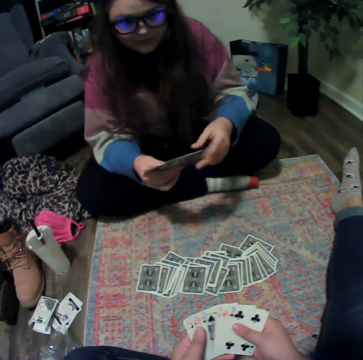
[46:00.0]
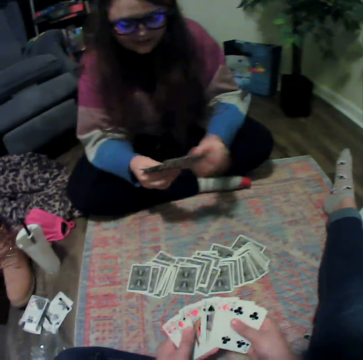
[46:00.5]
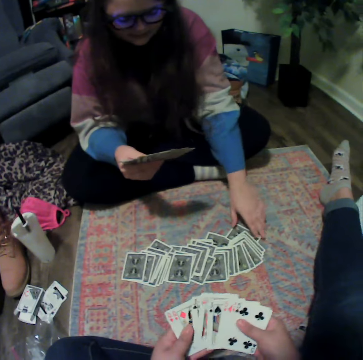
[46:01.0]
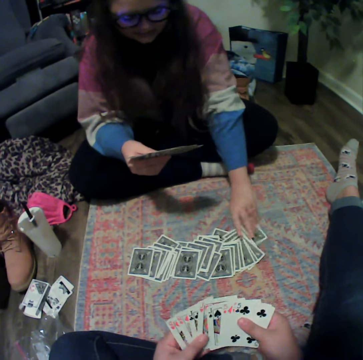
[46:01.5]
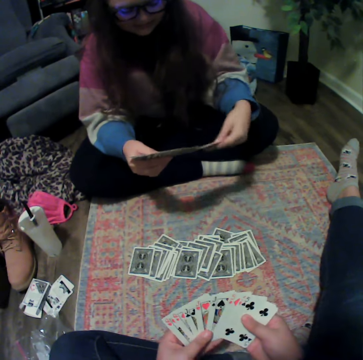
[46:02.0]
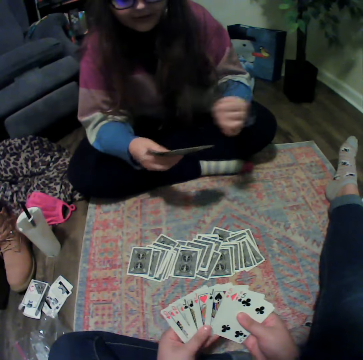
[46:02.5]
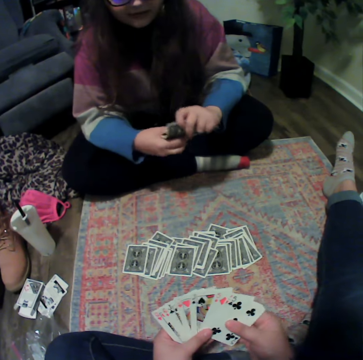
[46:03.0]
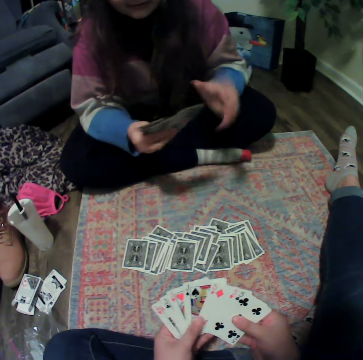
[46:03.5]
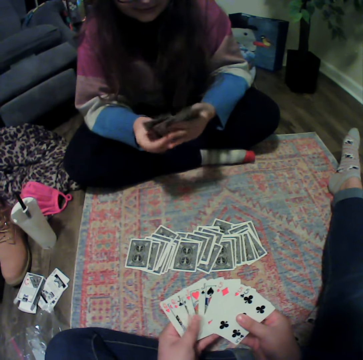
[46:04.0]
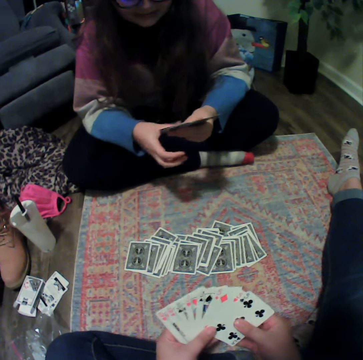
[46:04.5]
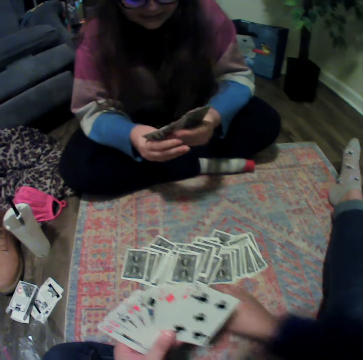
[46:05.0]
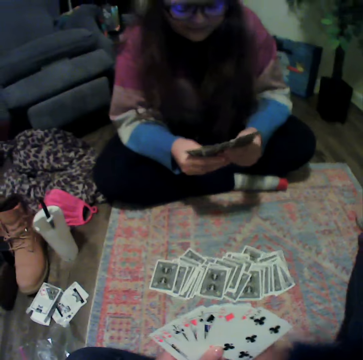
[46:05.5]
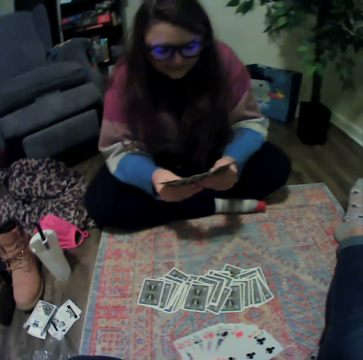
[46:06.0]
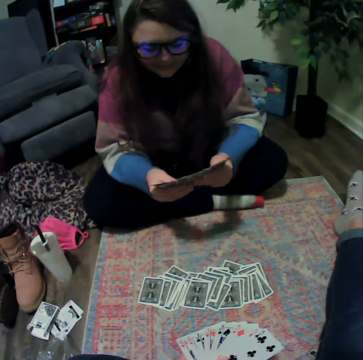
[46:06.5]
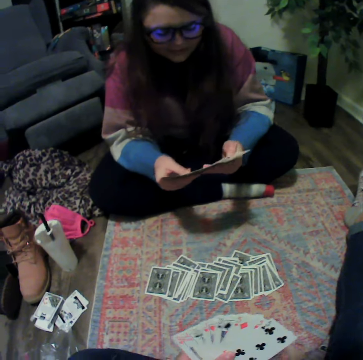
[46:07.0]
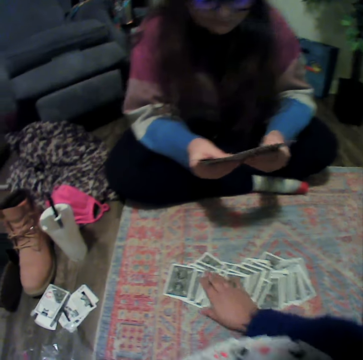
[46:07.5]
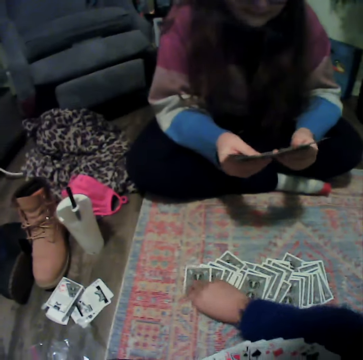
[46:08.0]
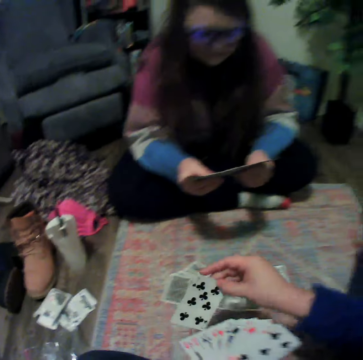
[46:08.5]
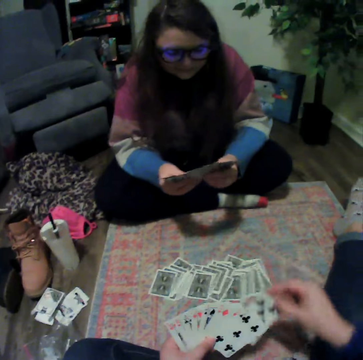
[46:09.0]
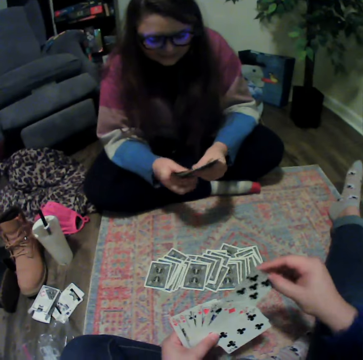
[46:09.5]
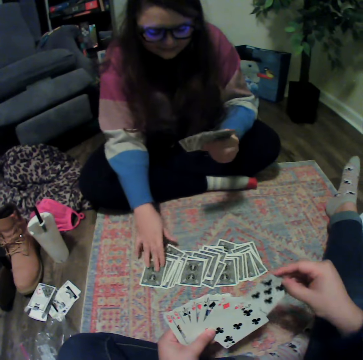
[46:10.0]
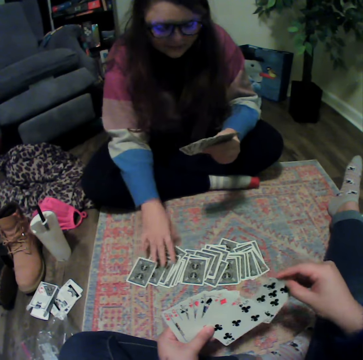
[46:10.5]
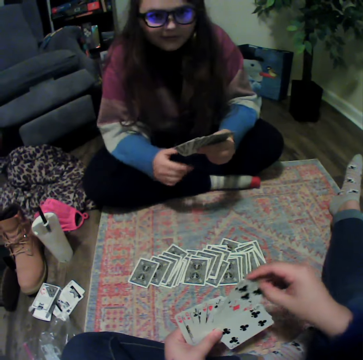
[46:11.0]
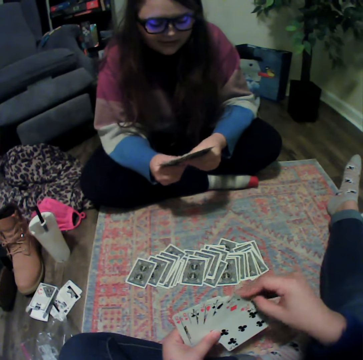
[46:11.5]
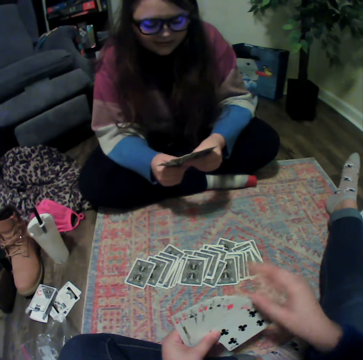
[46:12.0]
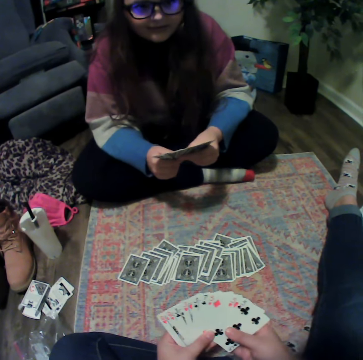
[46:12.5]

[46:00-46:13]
A woman picks up a card from the floor. The camera wearer touches playing cards. They pick up a card from the floor.

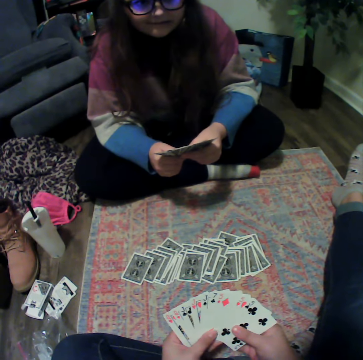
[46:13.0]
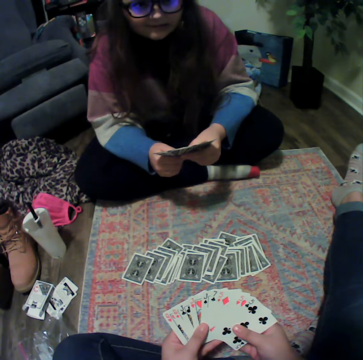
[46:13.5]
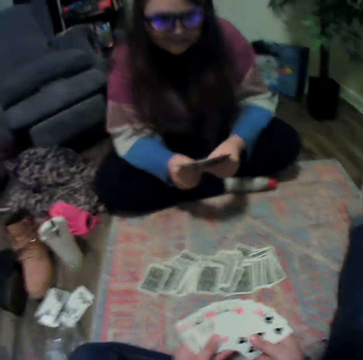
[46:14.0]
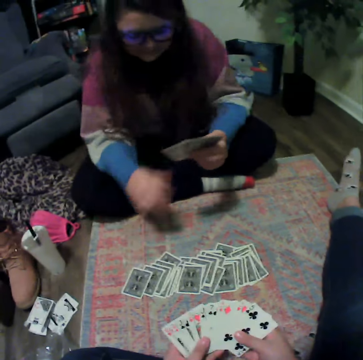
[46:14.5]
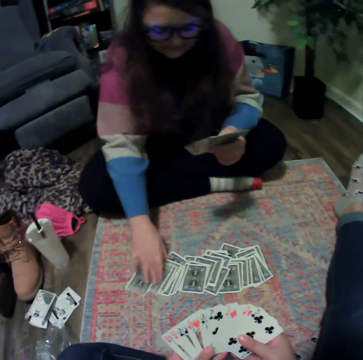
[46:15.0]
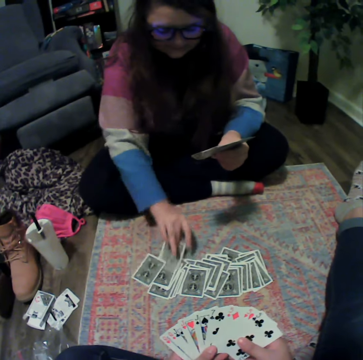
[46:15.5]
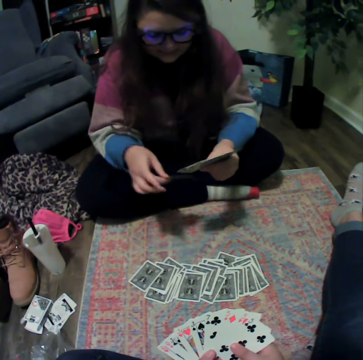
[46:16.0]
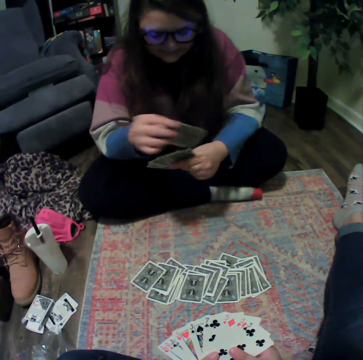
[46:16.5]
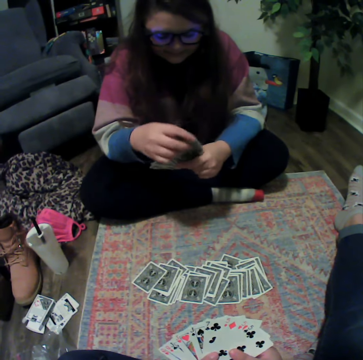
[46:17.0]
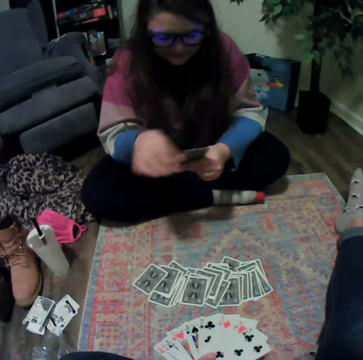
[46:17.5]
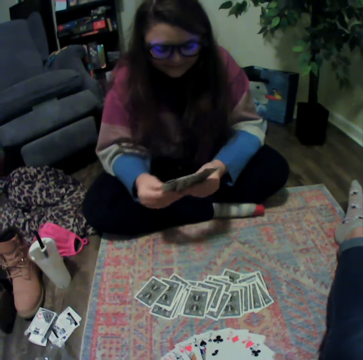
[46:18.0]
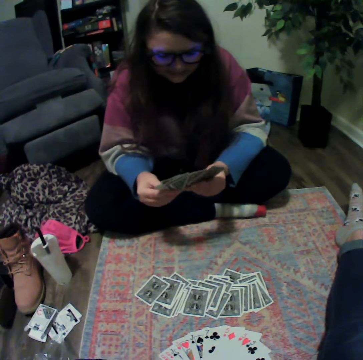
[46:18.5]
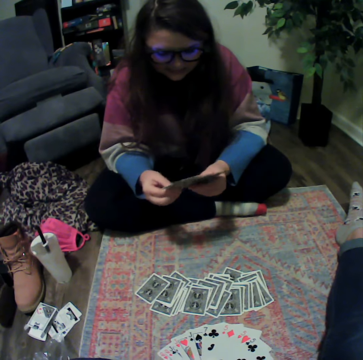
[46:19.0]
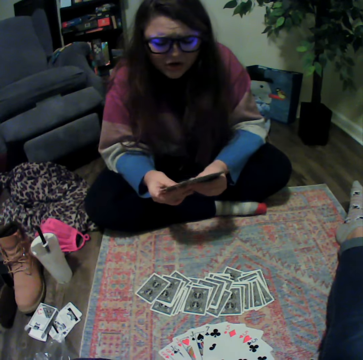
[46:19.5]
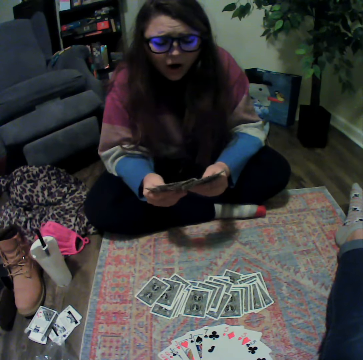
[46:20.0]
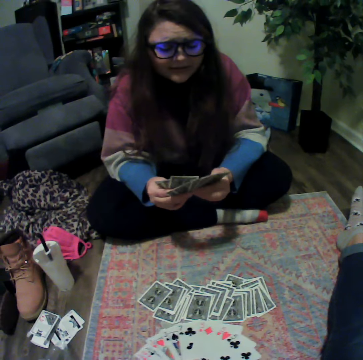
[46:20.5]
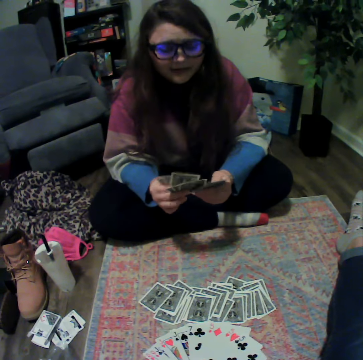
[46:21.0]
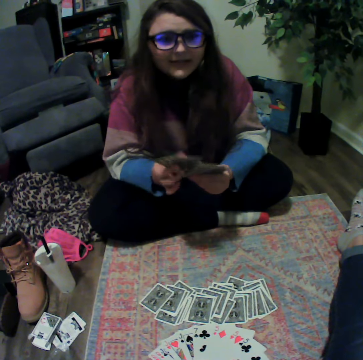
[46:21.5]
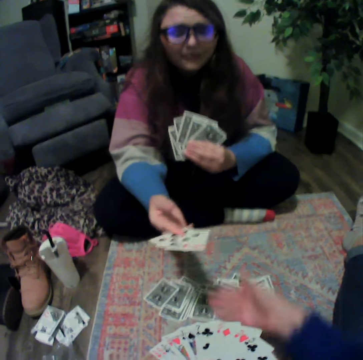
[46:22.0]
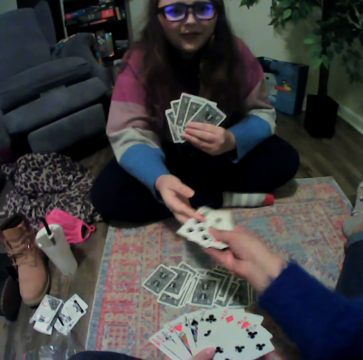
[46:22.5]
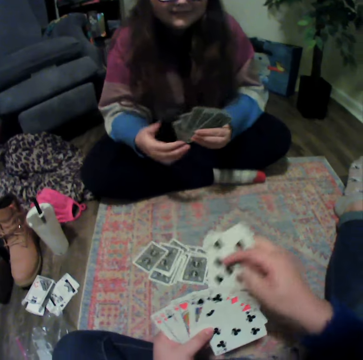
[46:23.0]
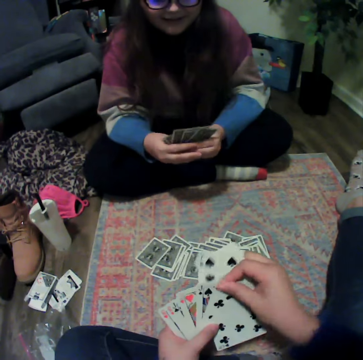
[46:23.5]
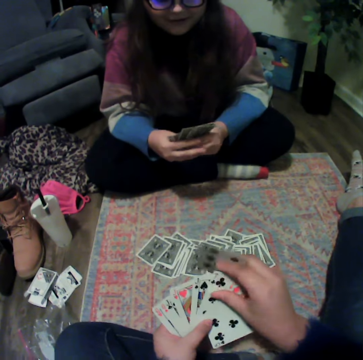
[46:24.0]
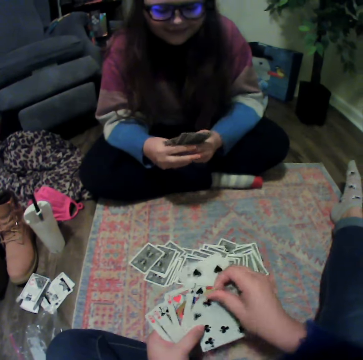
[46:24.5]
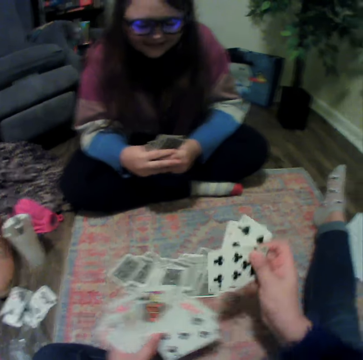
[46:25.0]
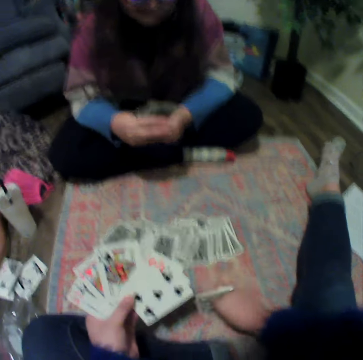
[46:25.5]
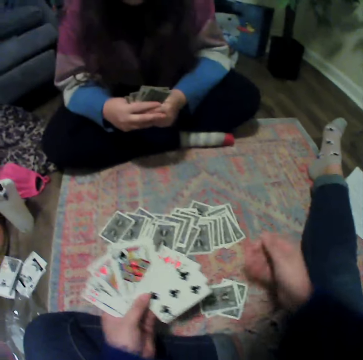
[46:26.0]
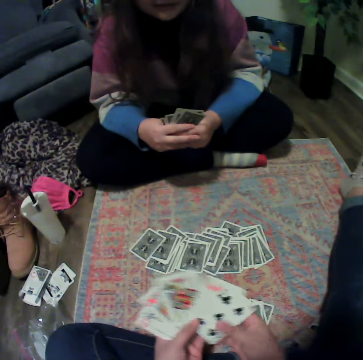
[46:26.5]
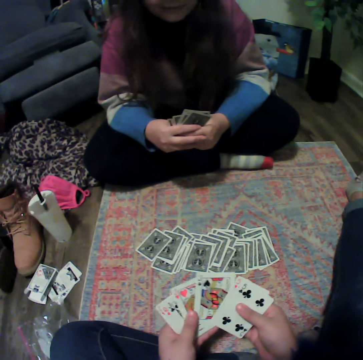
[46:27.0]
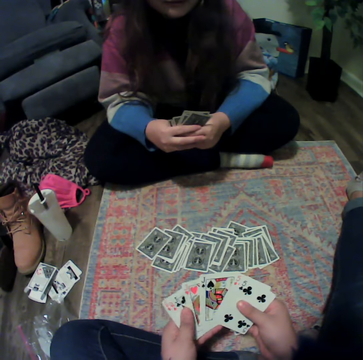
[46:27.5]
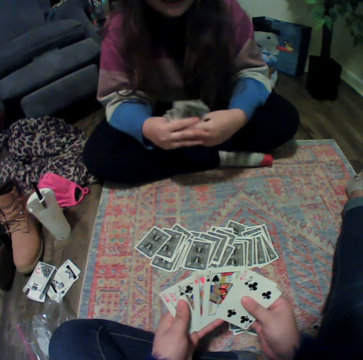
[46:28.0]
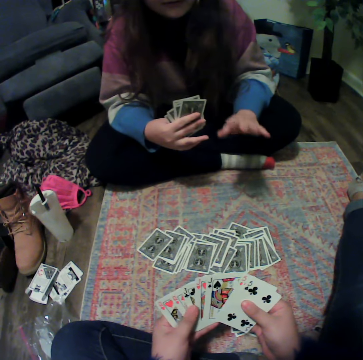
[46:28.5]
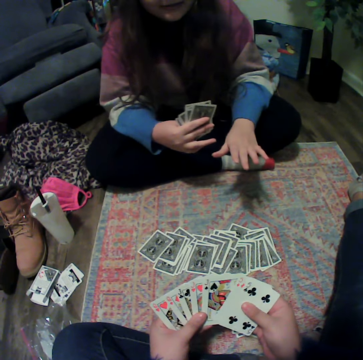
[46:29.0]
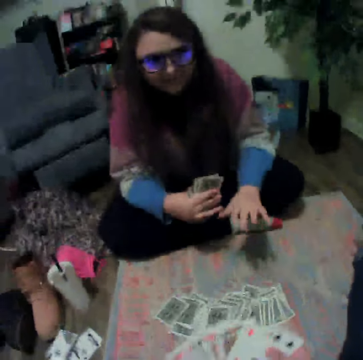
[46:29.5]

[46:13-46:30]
A woman touches playing cards. The woman picks up a card from the floor. The camera wearer touches the playing cards. The woman gives the camera wearer cards. The camera wearer places the cards on the floor.

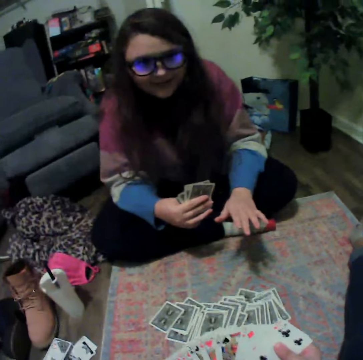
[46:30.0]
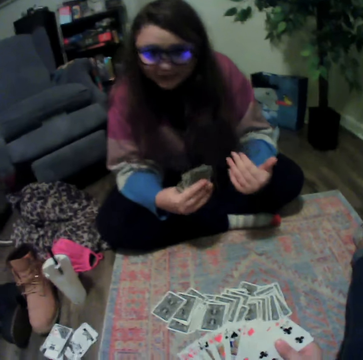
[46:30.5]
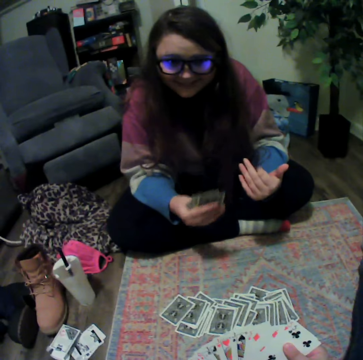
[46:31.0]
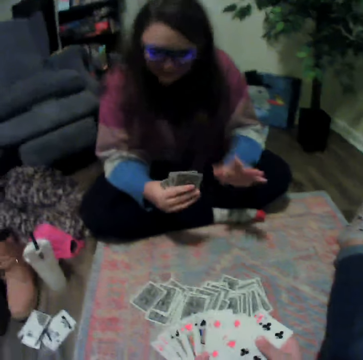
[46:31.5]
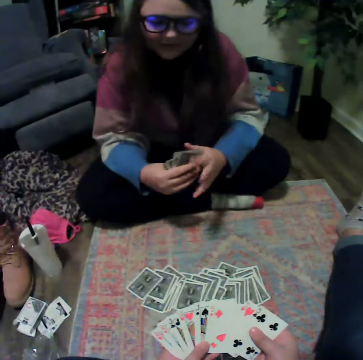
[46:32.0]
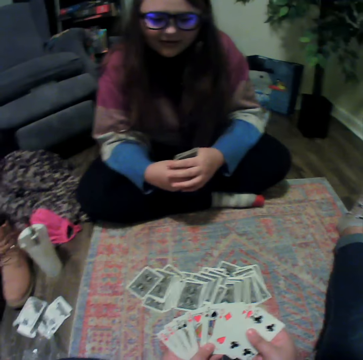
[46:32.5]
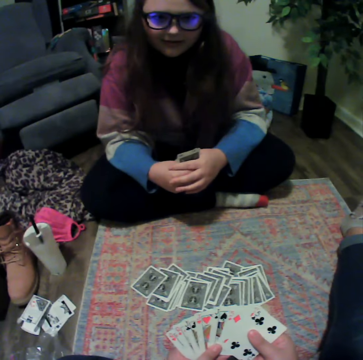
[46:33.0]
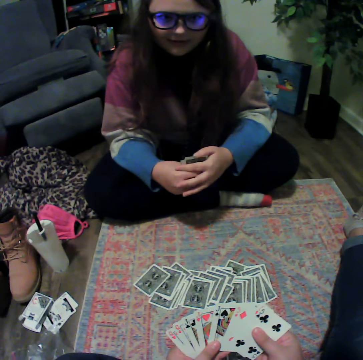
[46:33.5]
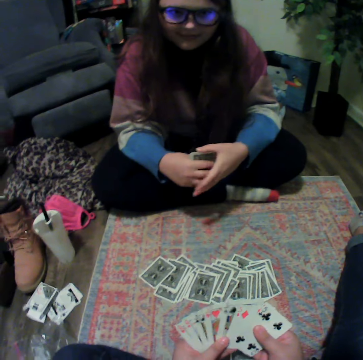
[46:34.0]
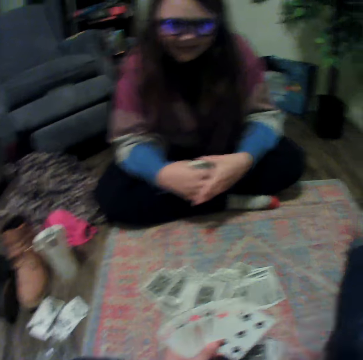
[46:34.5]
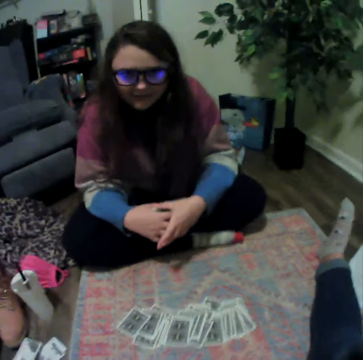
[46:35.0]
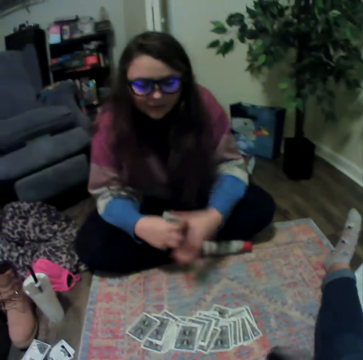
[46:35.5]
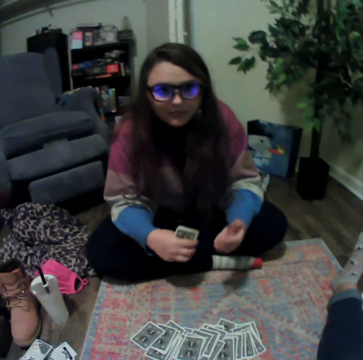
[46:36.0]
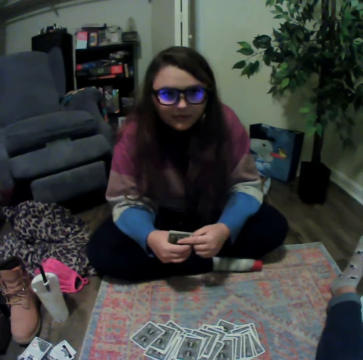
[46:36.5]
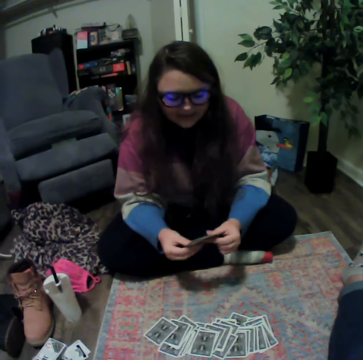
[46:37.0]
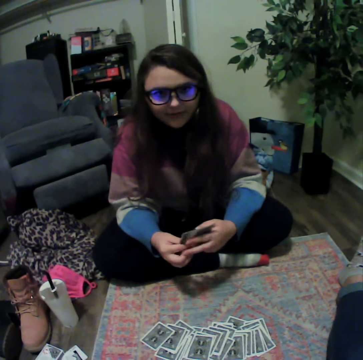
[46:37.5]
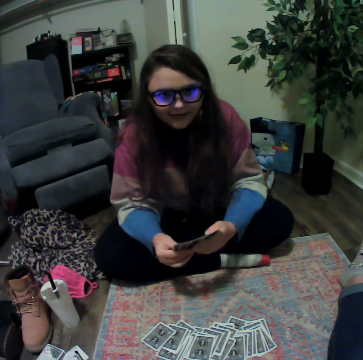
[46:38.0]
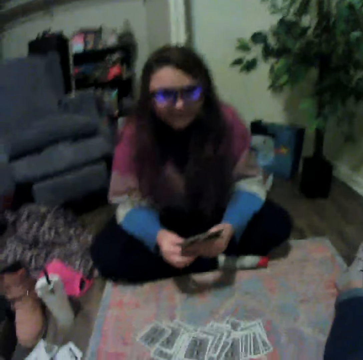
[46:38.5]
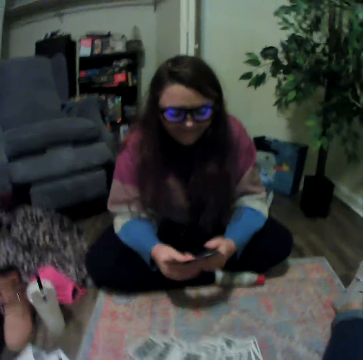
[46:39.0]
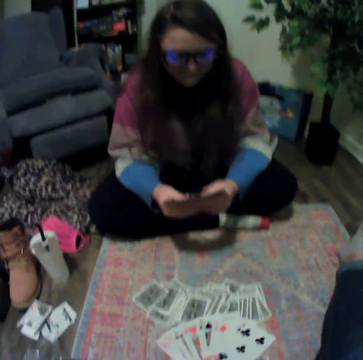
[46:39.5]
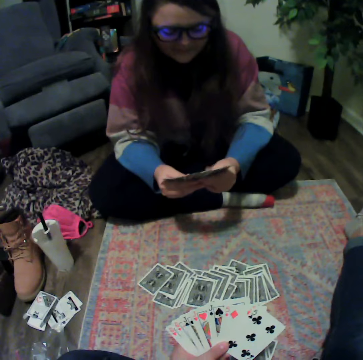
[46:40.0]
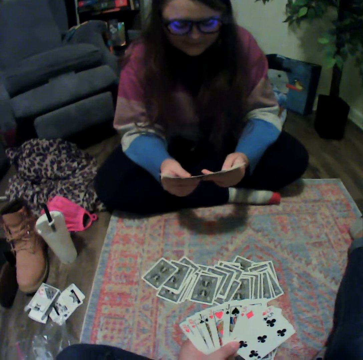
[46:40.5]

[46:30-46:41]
A person touches playing cards.
